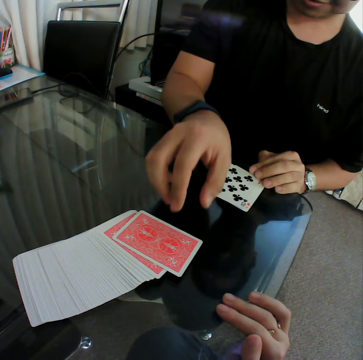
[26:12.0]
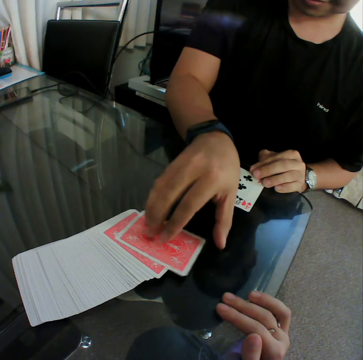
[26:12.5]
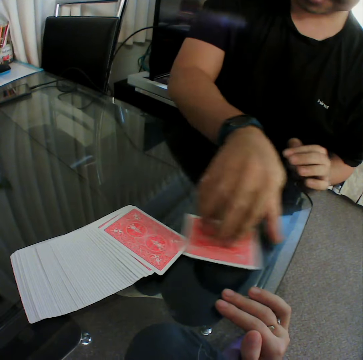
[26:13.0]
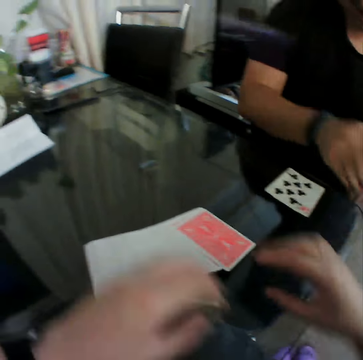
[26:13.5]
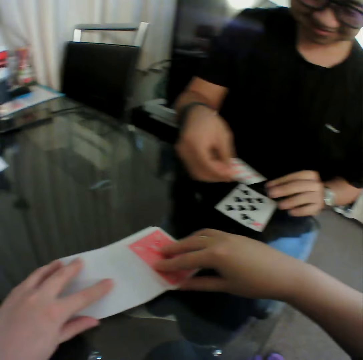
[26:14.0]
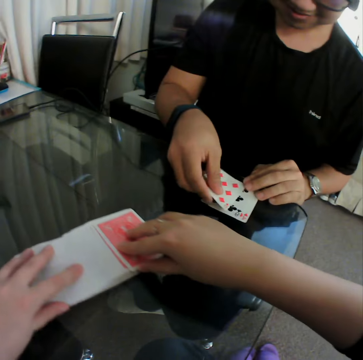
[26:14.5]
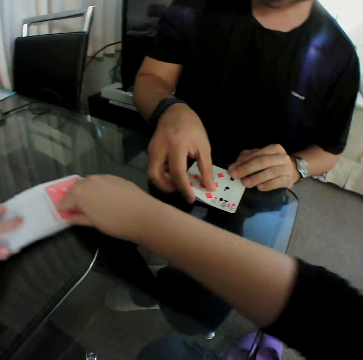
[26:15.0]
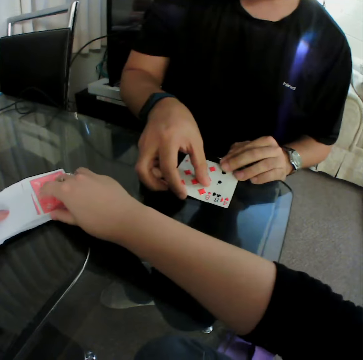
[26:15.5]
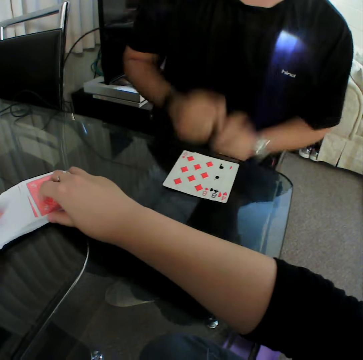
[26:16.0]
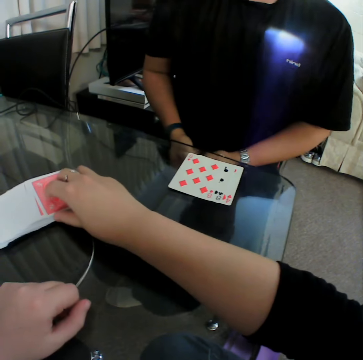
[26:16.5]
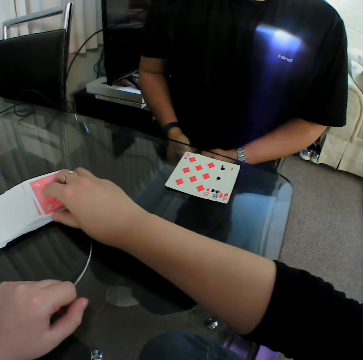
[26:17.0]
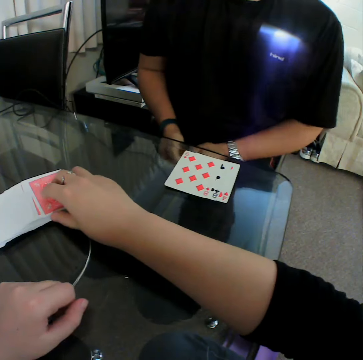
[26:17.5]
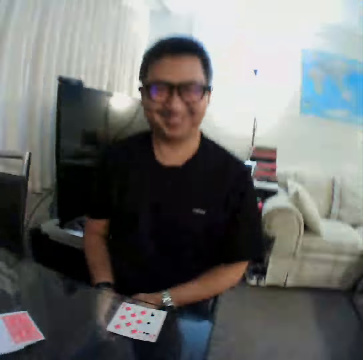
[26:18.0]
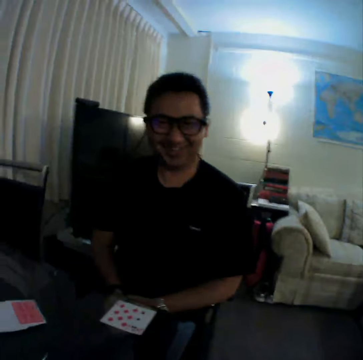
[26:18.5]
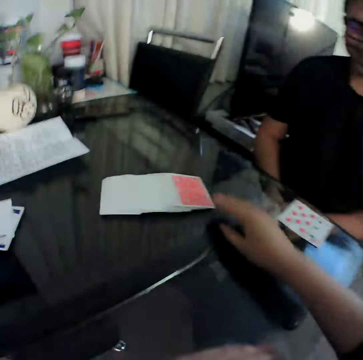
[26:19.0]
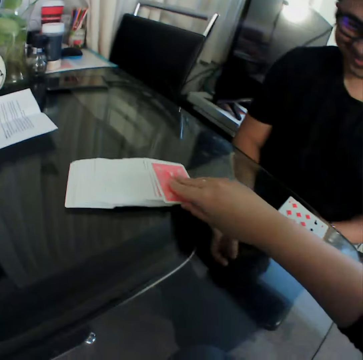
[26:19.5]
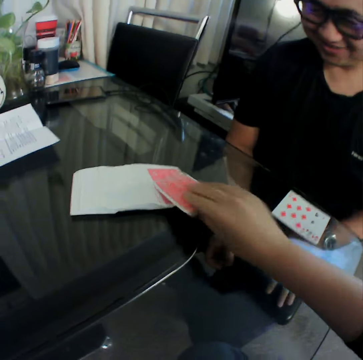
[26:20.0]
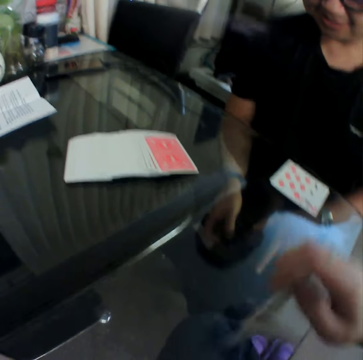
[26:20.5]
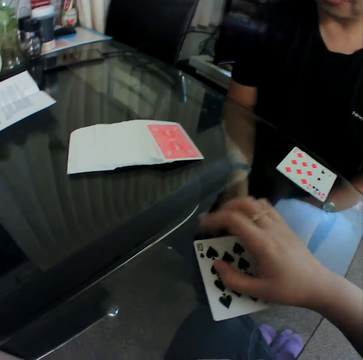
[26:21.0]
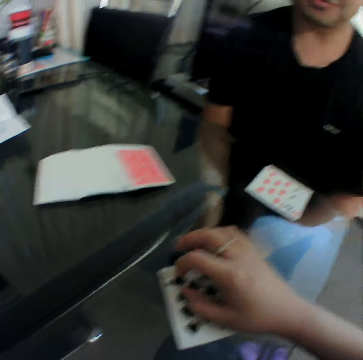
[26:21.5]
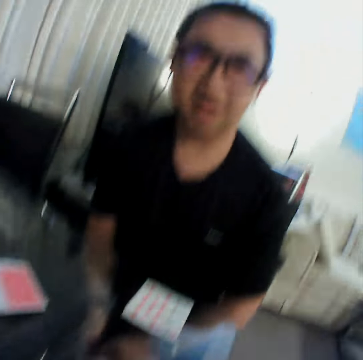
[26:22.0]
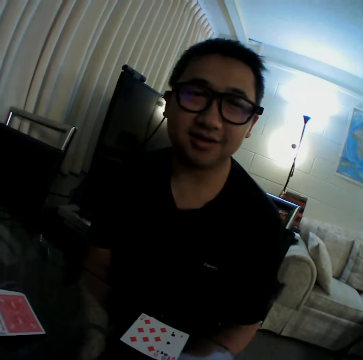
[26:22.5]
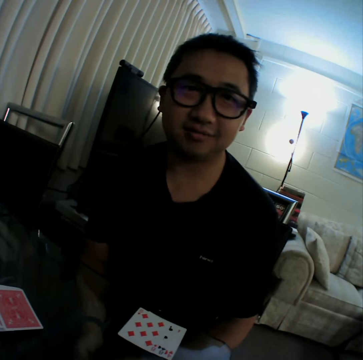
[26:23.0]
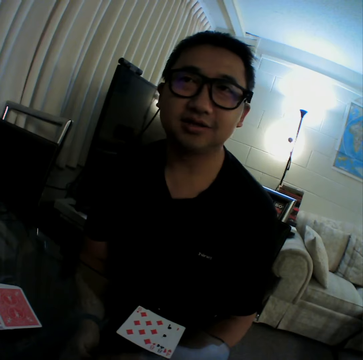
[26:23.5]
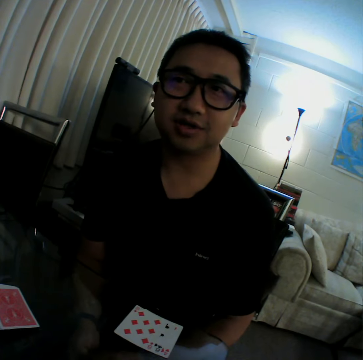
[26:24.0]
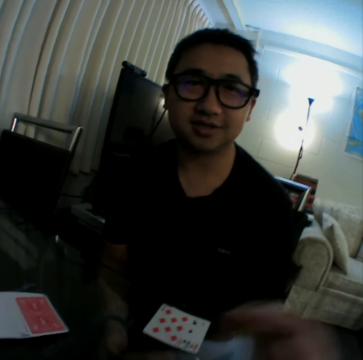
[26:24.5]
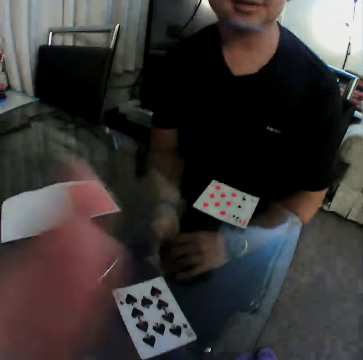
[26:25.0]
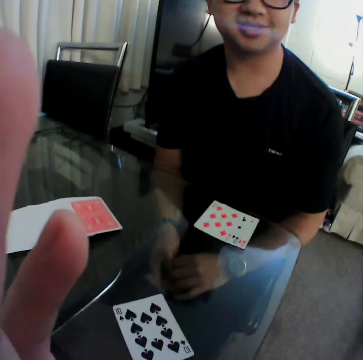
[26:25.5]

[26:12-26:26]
A man picks up a card from a deck on the table with his right hand. The man places the card in his right hand on the table. The camera wearer drags the cards on the table with both hands. The man pulls his hand off the cards. The camera wearer picks up a card from the deck on the table with his right hand. He places the card in his right hand on the table.

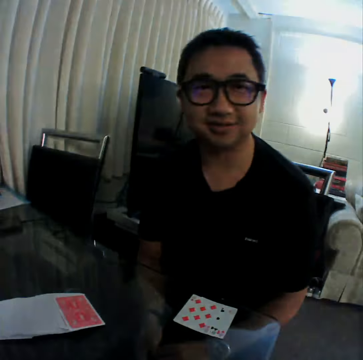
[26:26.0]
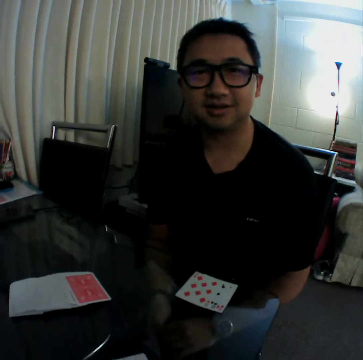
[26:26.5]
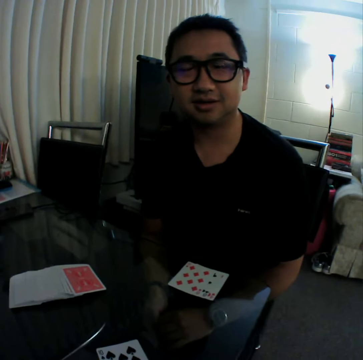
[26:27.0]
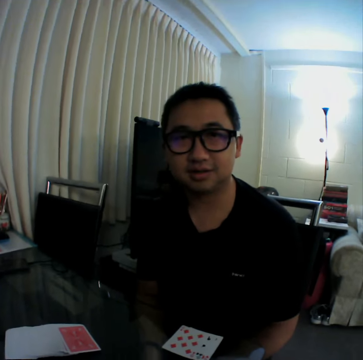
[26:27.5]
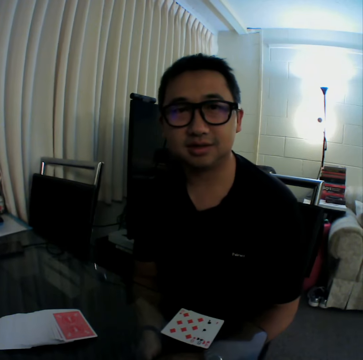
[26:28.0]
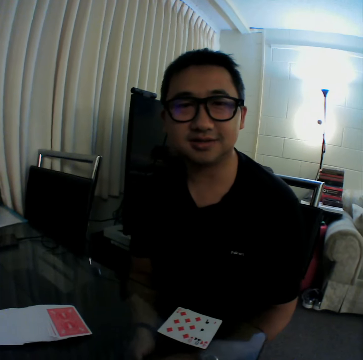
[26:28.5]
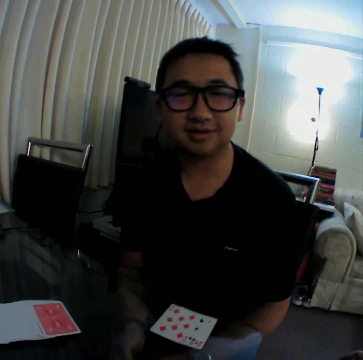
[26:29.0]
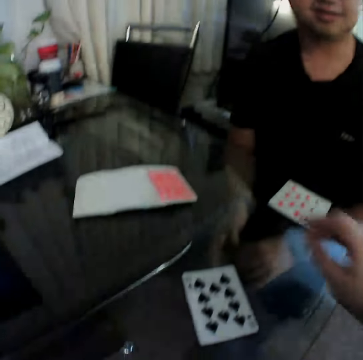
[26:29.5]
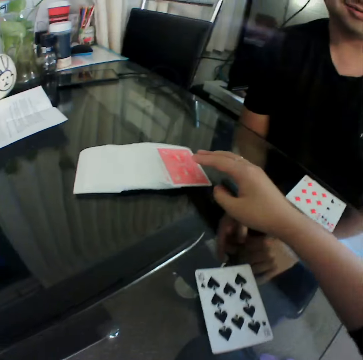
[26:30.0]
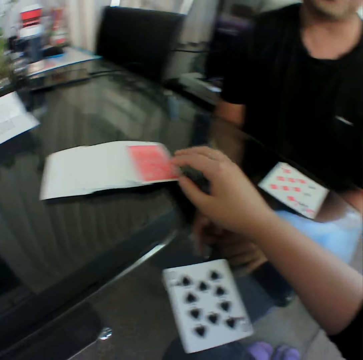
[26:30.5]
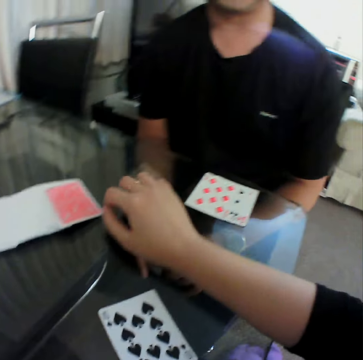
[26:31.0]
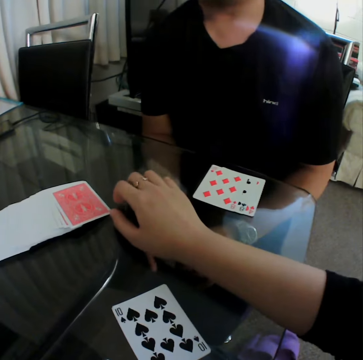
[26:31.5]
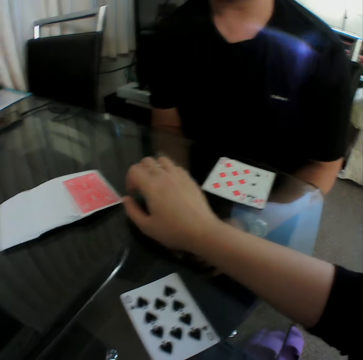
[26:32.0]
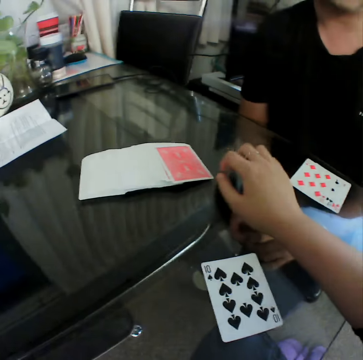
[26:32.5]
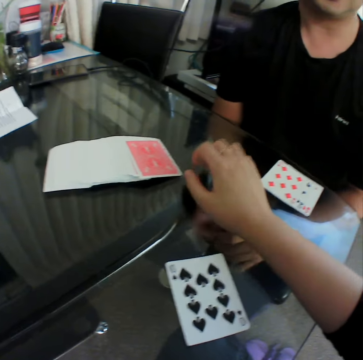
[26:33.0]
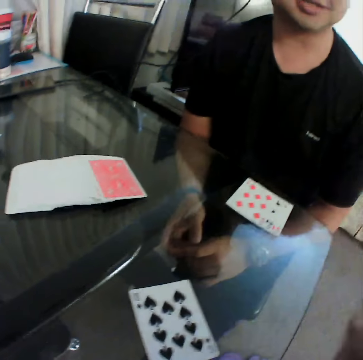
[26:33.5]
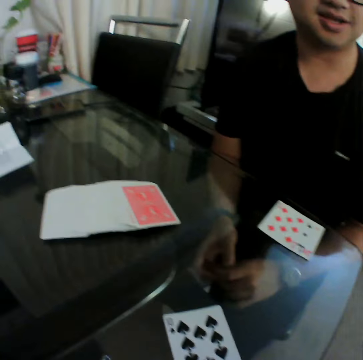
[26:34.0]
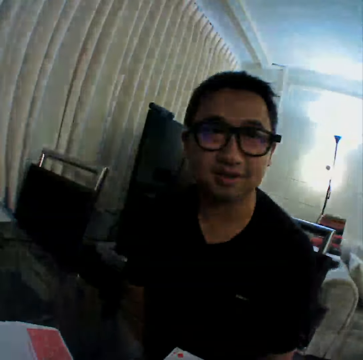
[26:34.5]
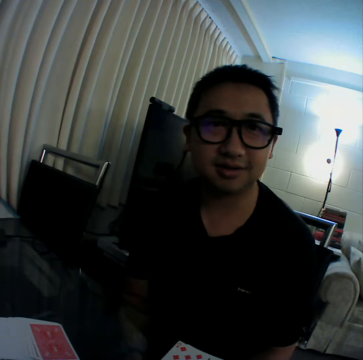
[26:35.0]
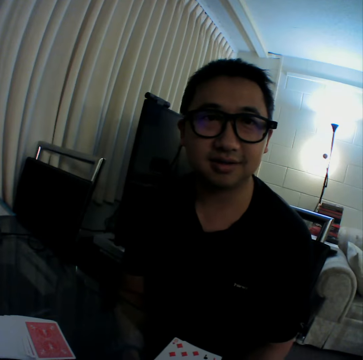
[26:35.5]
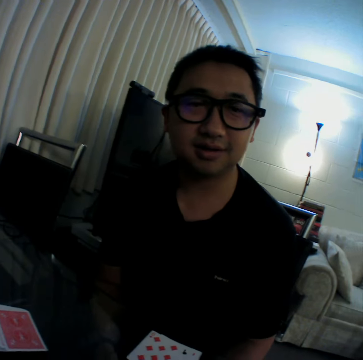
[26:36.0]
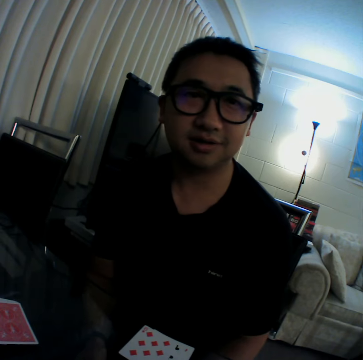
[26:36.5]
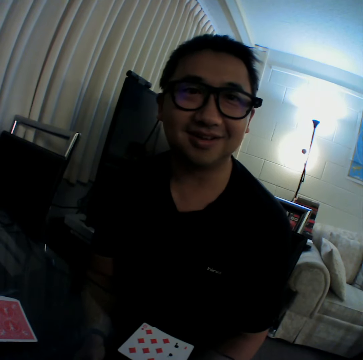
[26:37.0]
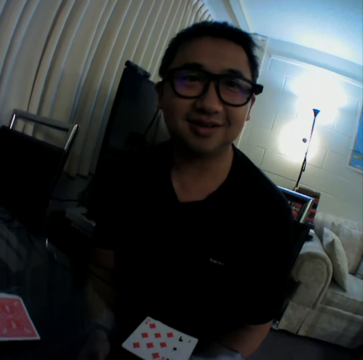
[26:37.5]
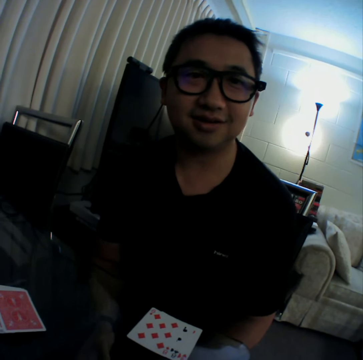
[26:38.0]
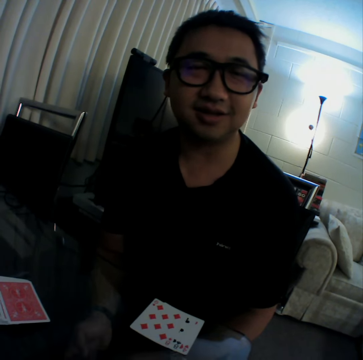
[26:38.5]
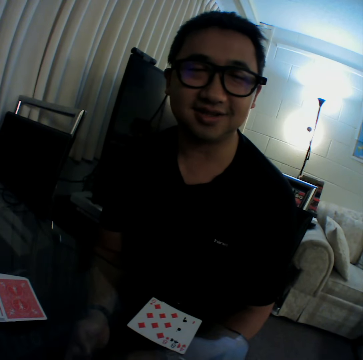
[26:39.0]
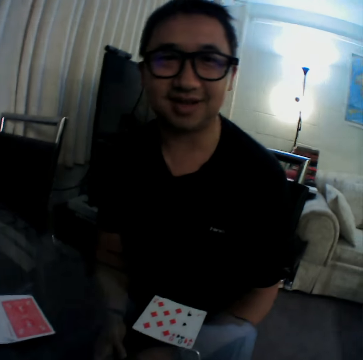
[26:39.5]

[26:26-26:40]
The camera wearer puts his hand on the table. He taps the fingers of his right hand on the table. A man looks at the camera wearer.

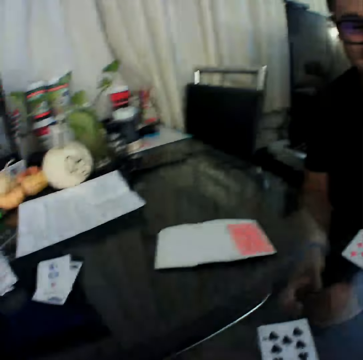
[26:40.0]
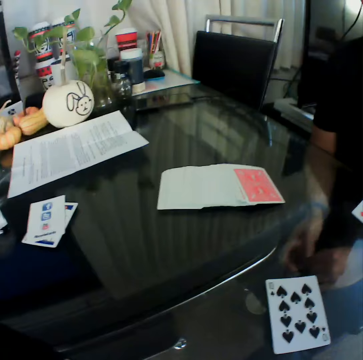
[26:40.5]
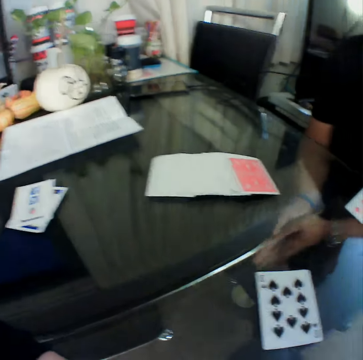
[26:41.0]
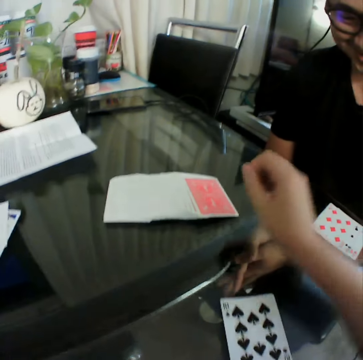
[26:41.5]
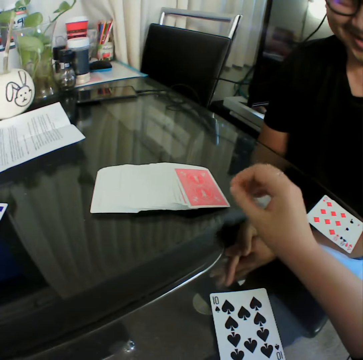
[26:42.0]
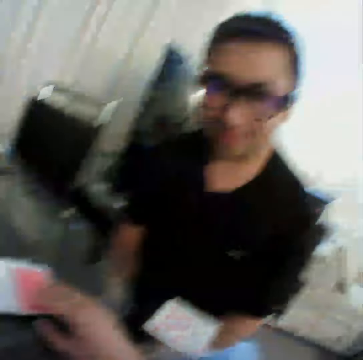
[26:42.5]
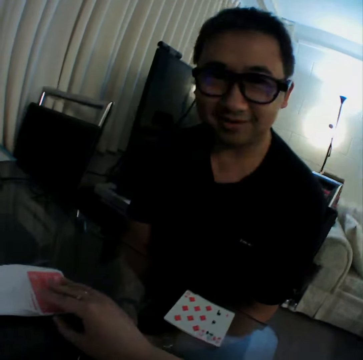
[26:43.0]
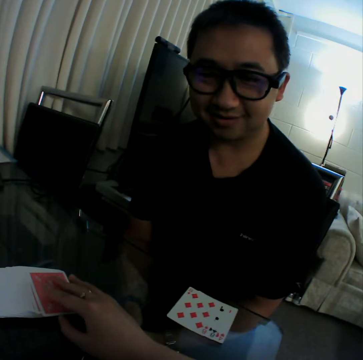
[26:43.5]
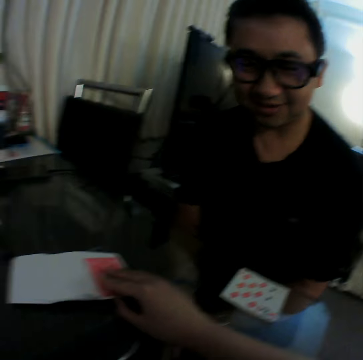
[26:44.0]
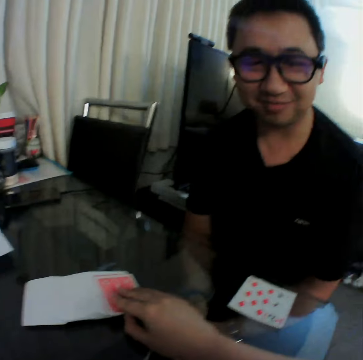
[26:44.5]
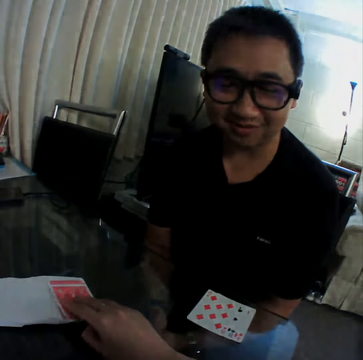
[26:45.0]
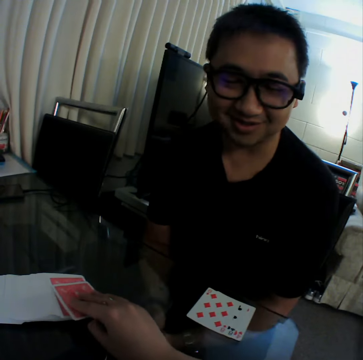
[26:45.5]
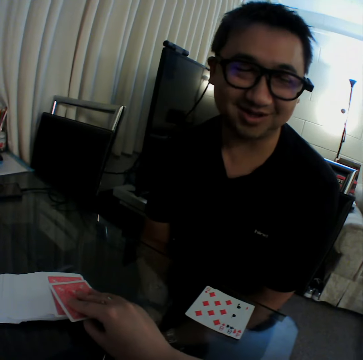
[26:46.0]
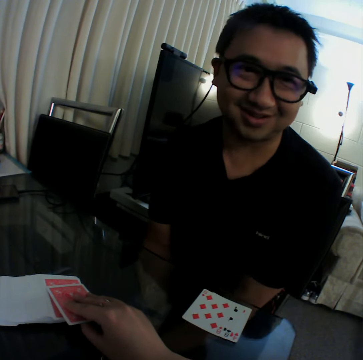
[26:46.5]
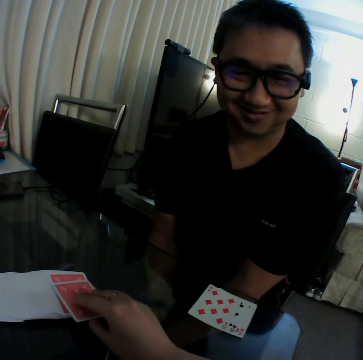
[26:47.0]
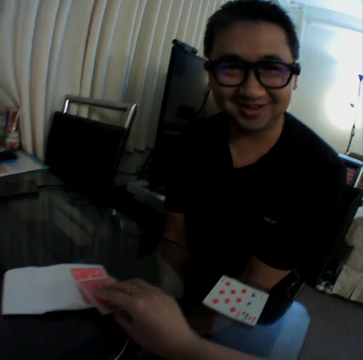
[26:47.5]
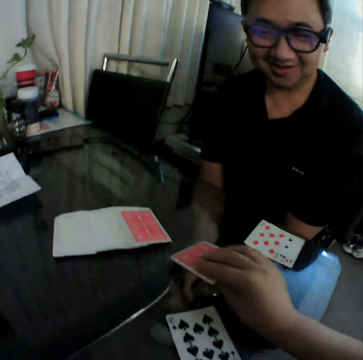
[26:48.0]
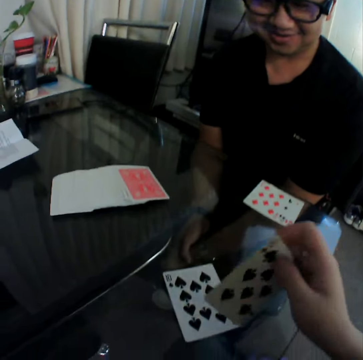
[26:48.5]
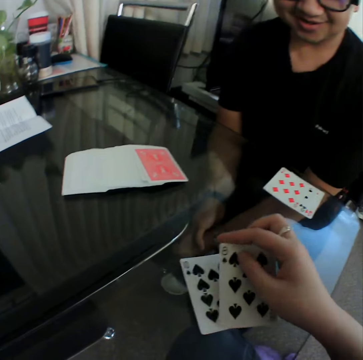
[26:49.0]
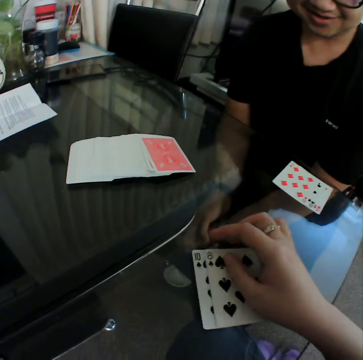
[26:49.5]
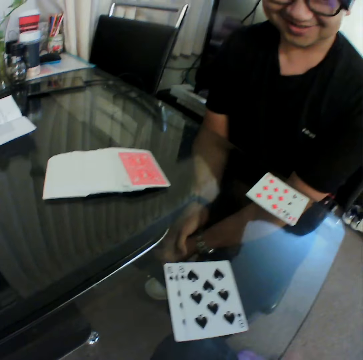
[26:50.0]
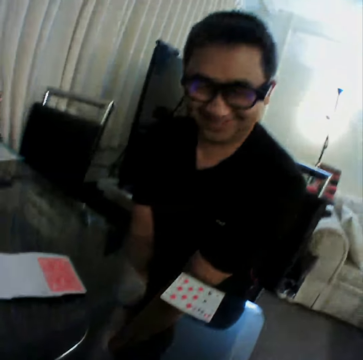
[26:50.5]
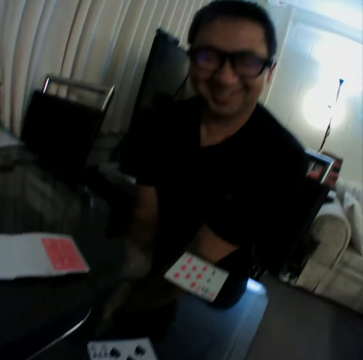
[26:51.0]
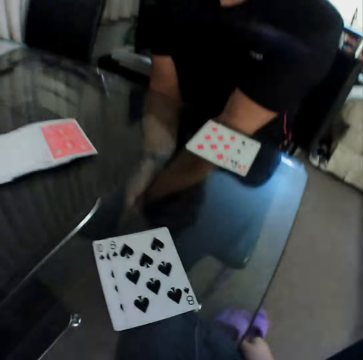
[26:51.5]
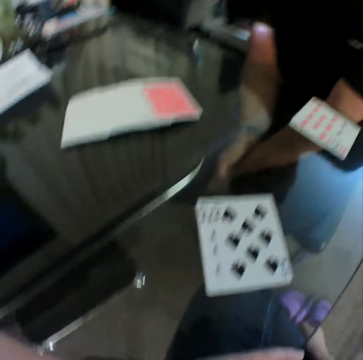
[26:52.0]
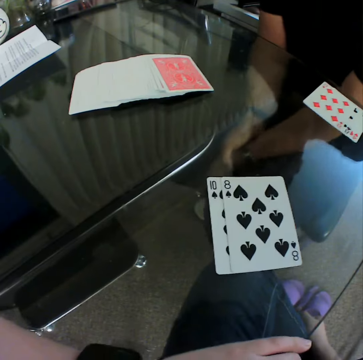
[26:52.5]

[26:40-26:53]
The camera wearer puts his hand on the table. He picks up a card. He picks up a card from a deck on the table with his right hand. He checks the card. He places the card in his right hand on the table.
